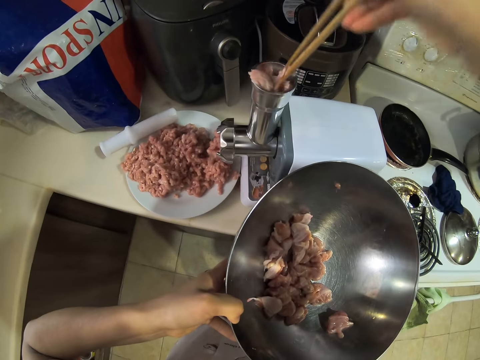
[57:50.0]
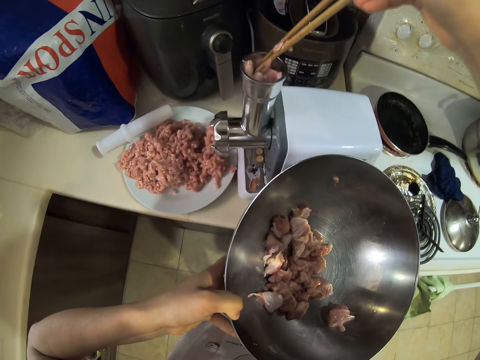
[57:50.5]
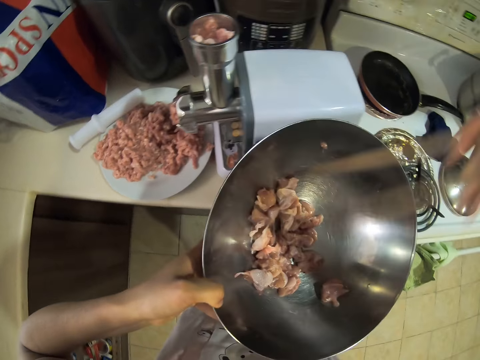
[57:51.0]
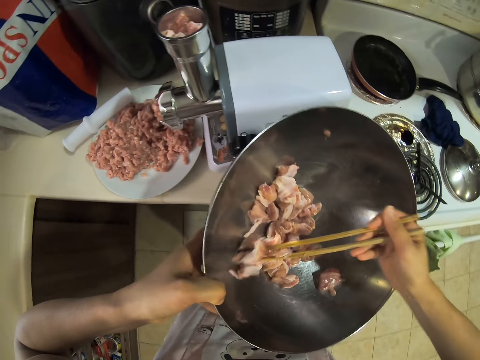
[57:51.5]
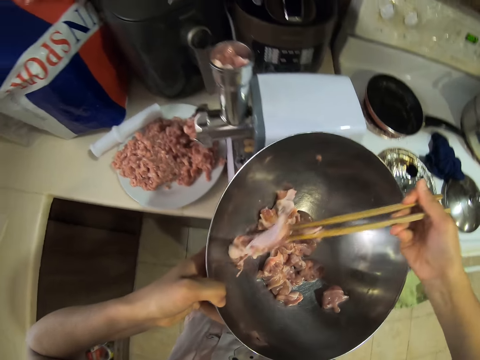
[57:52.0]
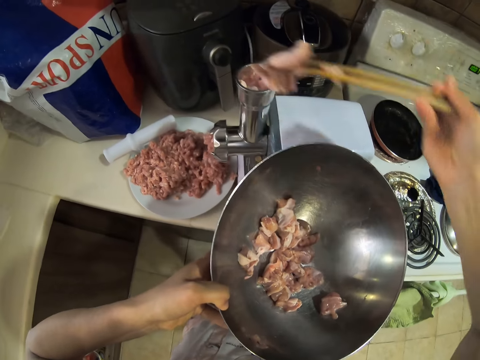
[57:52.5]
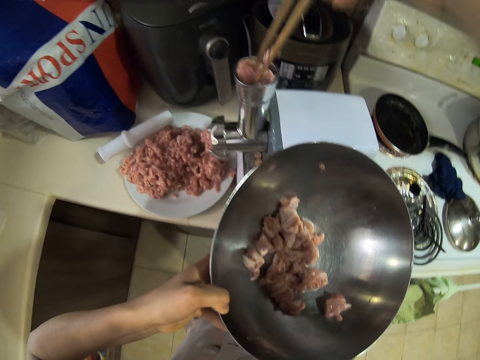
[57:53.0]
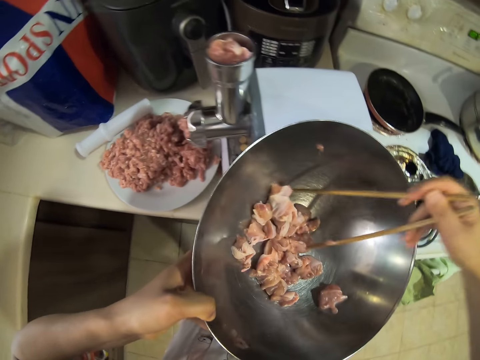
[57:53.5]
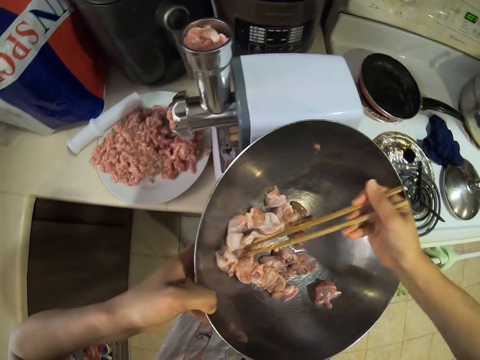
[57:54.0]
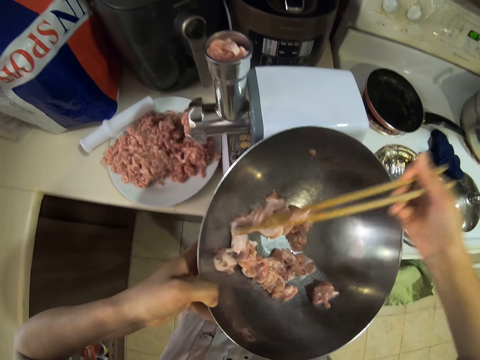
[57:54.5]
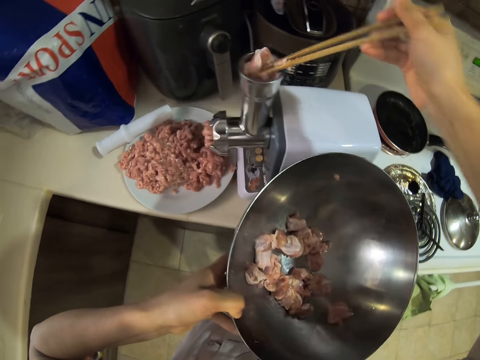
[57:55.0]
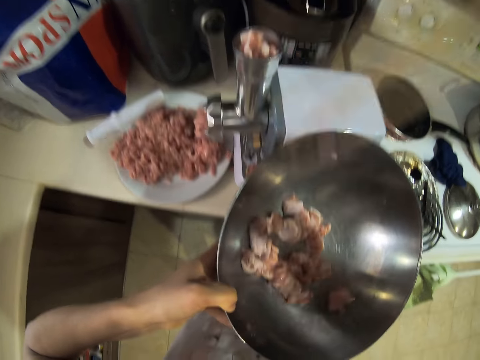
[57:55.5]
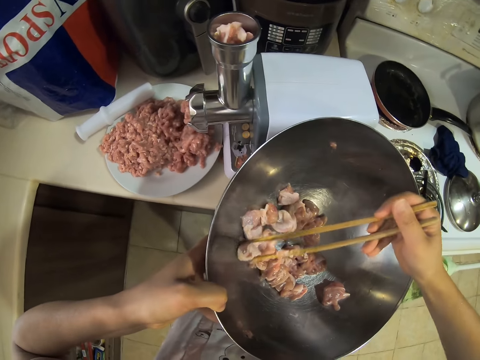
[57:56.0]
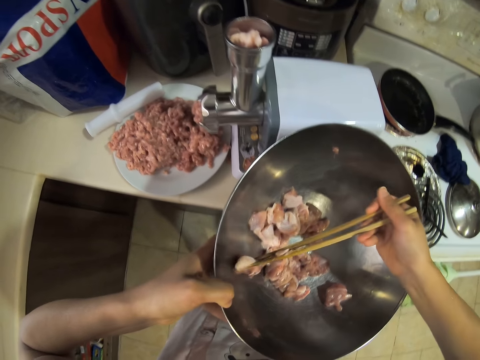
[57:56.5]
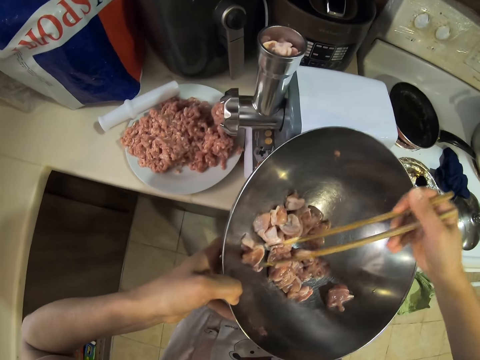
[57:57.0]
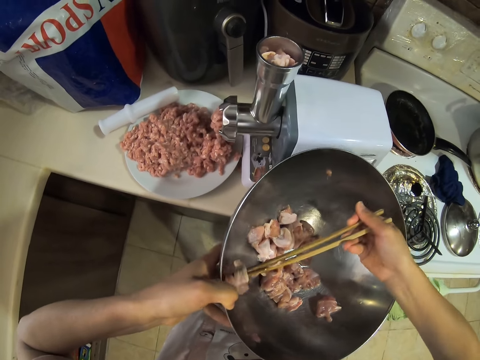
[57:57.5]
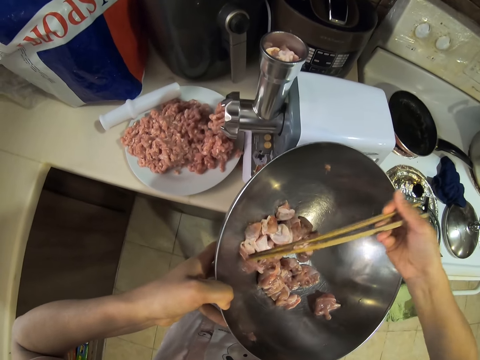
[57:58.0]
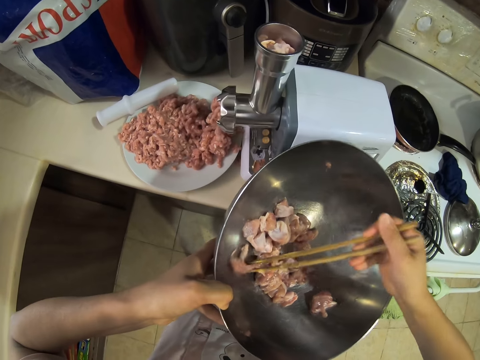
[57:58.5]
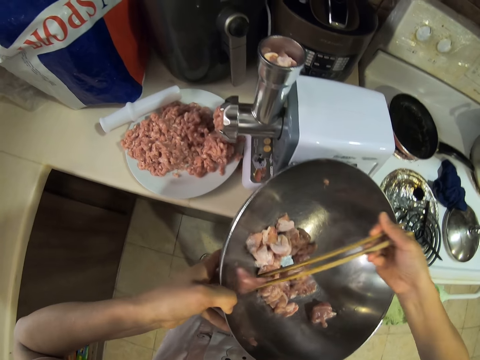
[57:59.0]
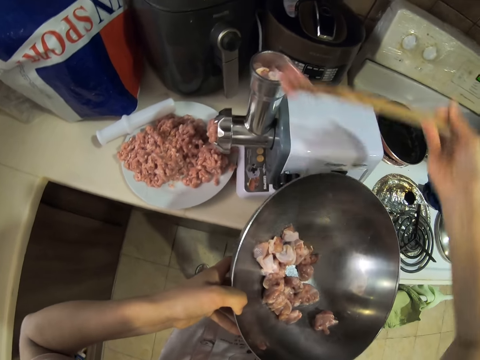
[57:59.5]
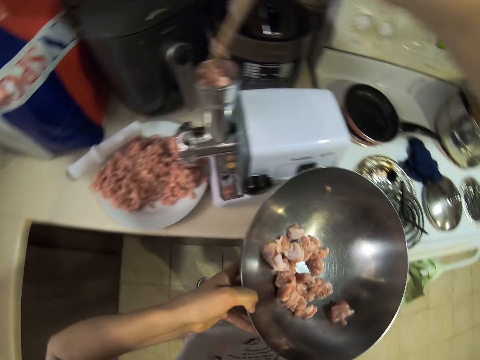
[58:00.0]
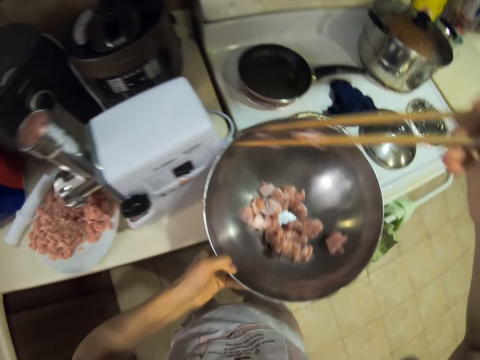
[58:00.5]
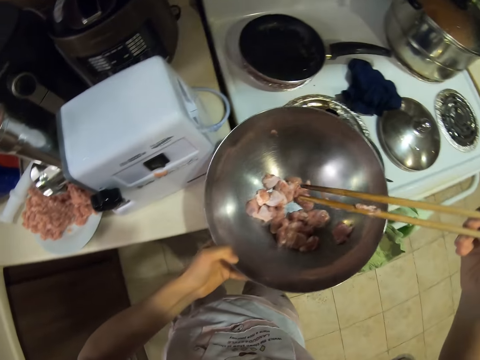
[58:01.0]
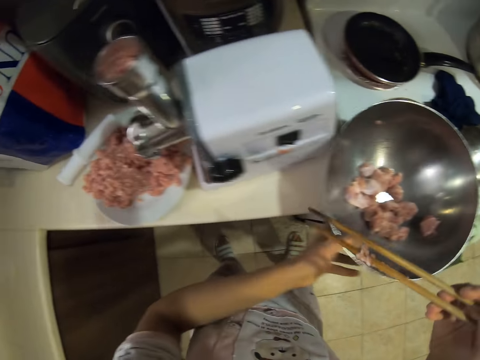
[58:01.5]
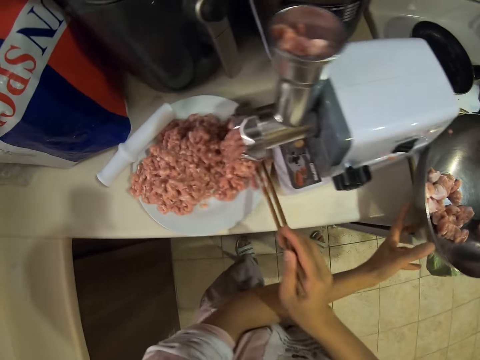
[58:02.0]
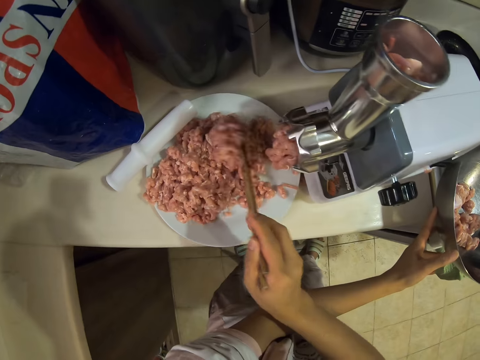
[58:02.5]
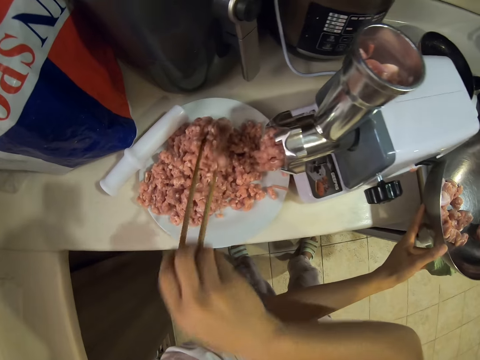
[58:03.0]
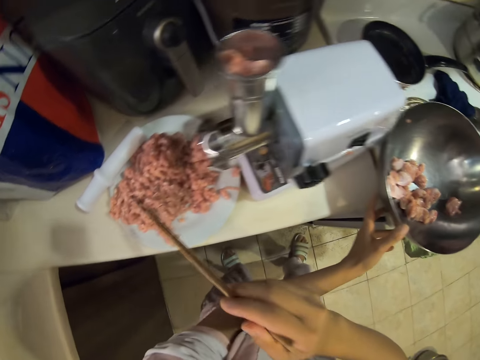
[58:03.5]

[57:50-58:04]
The camera wearer puts the meat in the meat grinder. They pick the meat with skewers. They put the meat in the meat grinder. They pick the meat with the skewers. They put the meat in the meat grinder. They pick the meat with the skewers. They put the meat in the meat grinder. They put the bowl of meat down. They spread the mince meat on the plate.

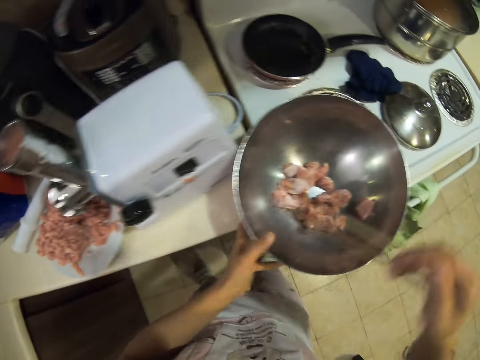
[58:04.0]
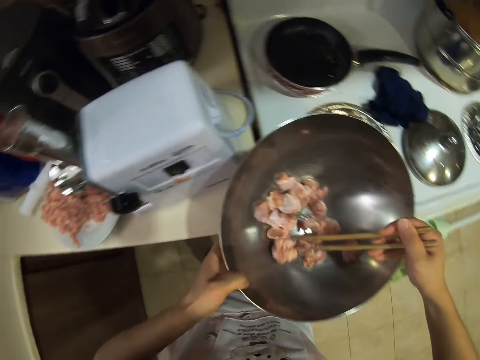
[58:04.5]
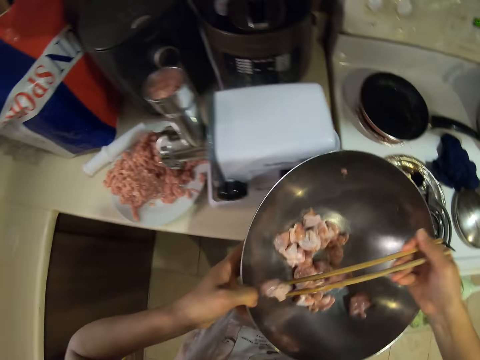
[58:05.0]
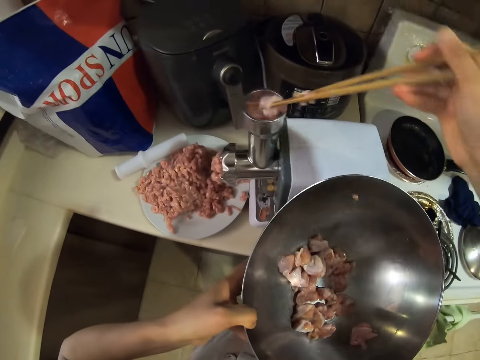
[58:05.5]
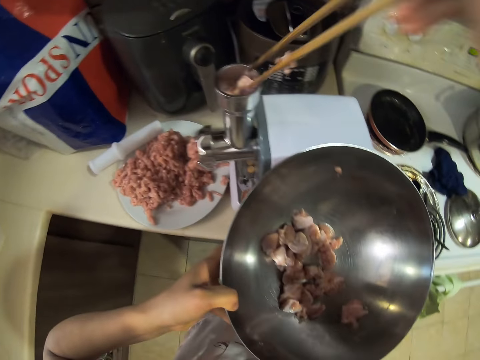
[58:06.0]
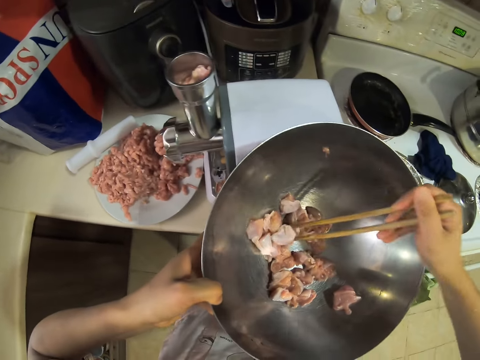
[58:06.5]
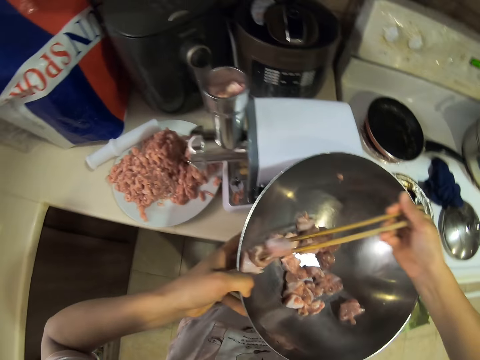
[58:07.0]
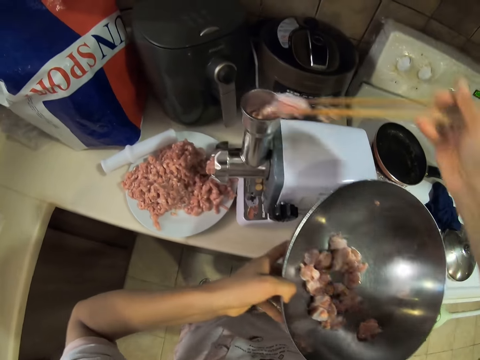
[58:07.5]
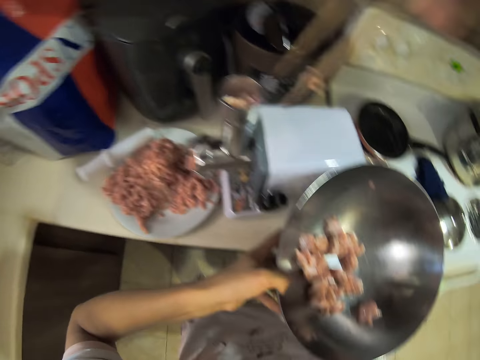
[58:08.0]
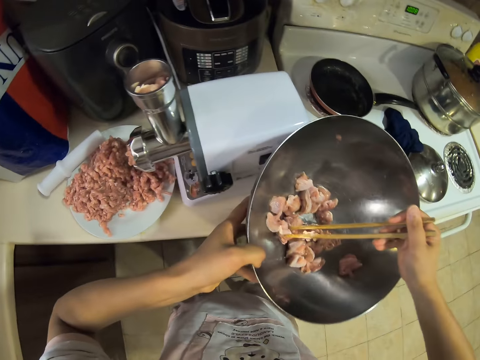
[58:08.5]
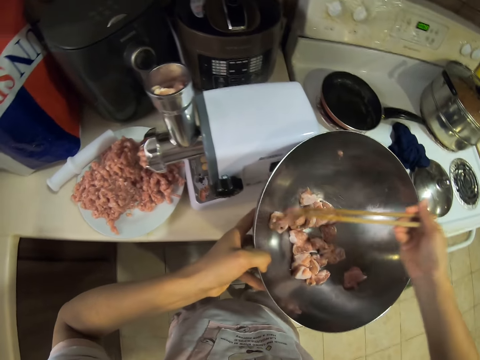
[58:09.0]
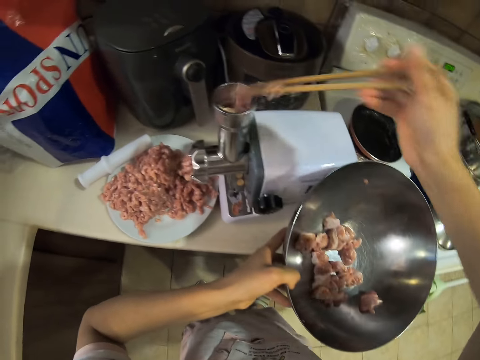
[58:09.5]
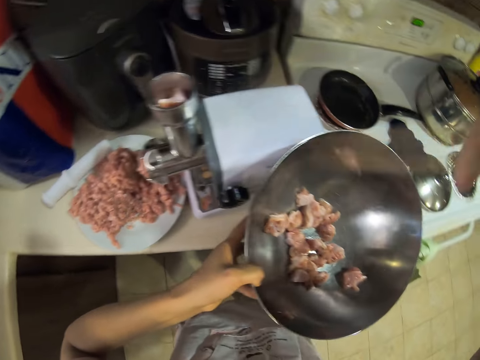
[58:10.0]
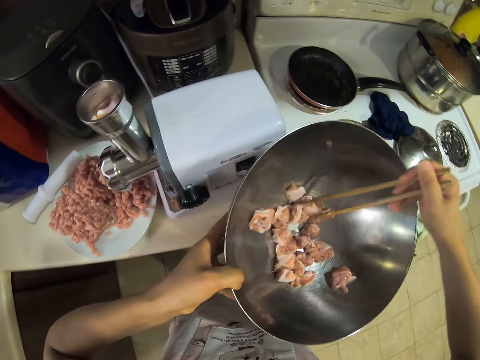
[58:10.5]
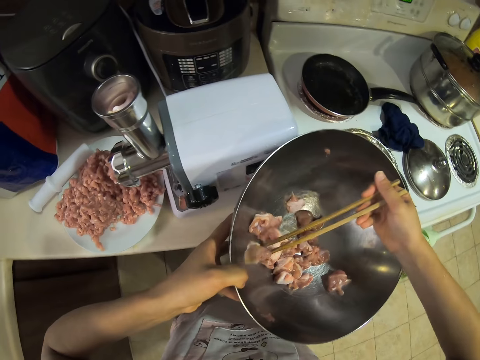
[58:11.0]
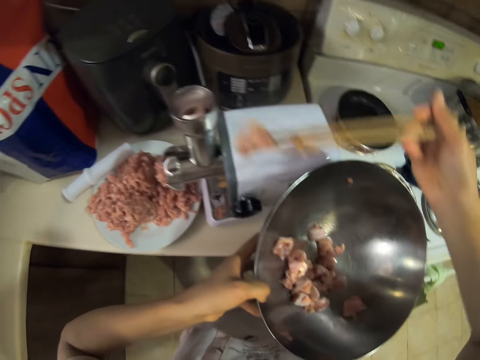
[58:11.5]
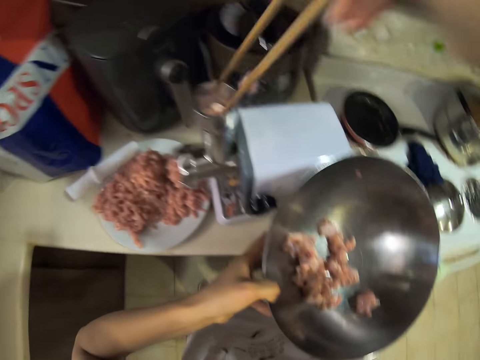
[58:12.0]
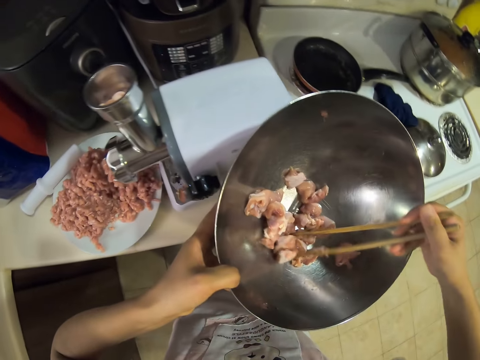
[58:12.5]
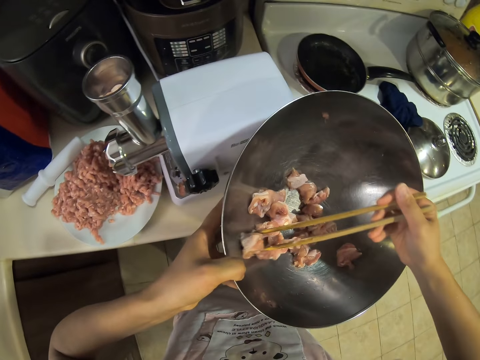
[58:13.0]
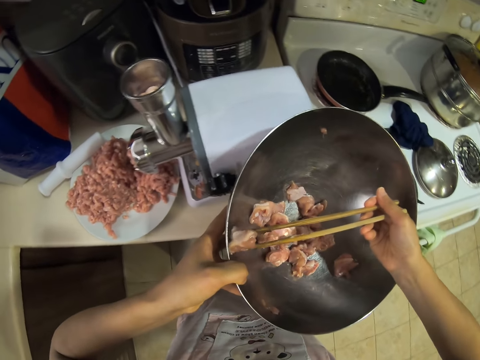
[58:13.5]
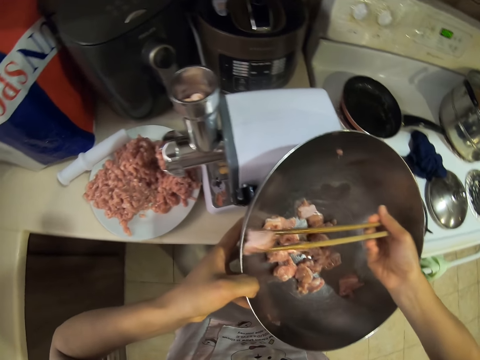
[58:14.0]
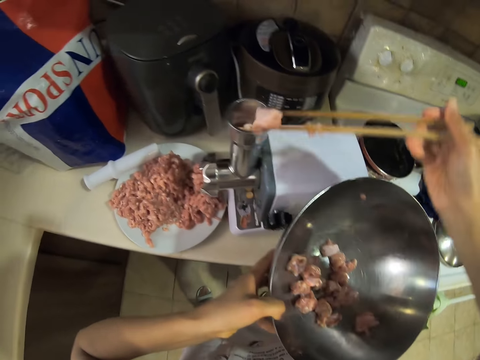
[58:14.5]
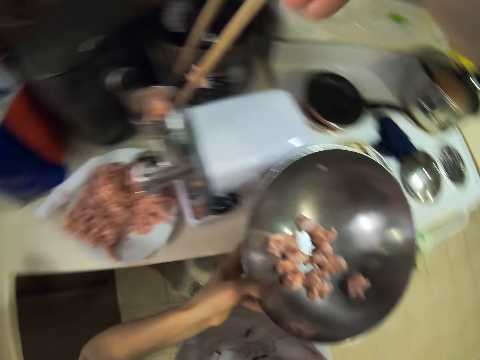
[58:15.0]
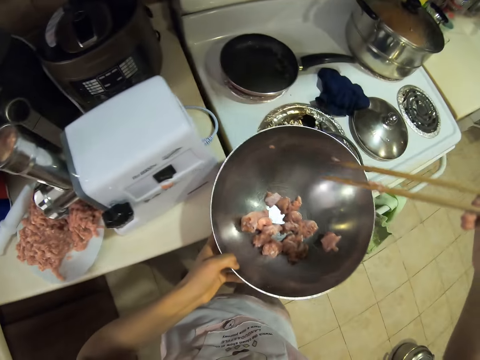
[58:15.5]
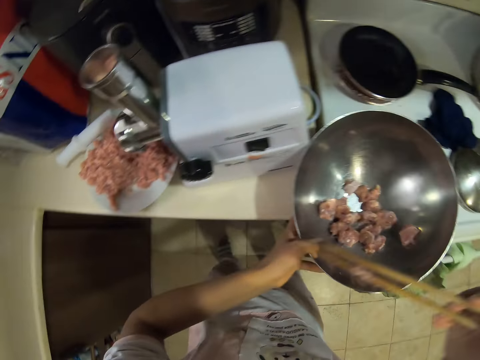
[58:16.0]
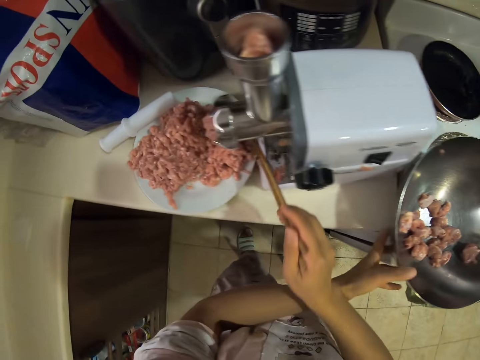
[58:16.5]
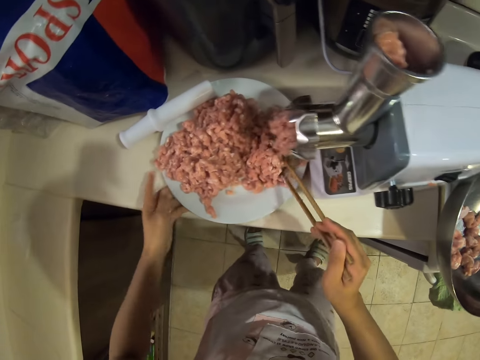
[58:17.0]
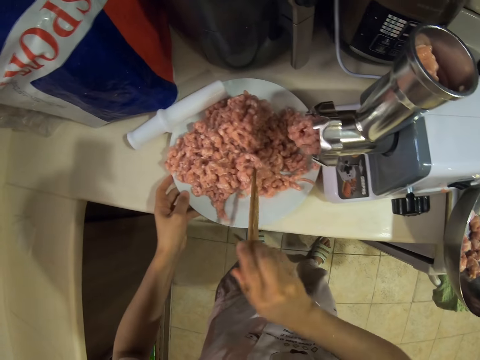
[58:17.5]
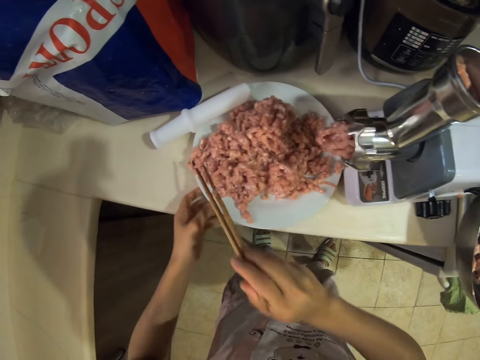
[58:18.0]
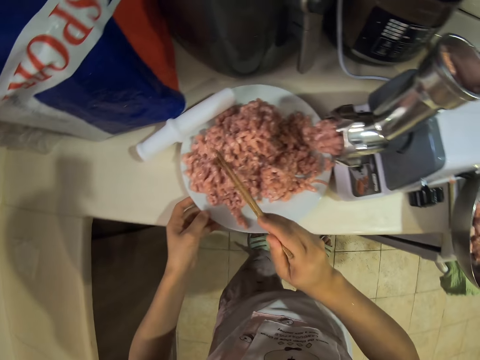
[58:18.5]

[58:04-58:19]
The camera wearer picks the meat with skewers. They put the meat in the meat grinder. They pick the meat with the skewers. They put the meat in the meat grinder. They pick the meat with the skewers. They put the meat in the meat grinder. They pick the meat with the skewers. They put the meat in the meat grinder. They pick the meat with the skewers. They put the meat in the meat grinder. They put the bowl of meat down. They spread the mince meat on the plate.
